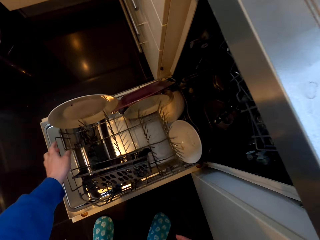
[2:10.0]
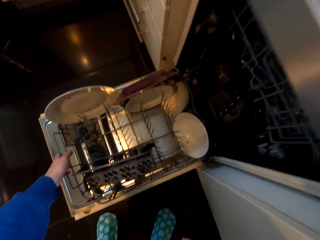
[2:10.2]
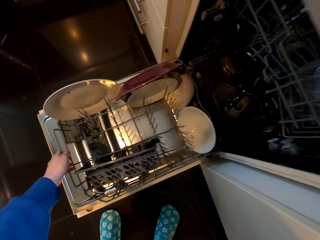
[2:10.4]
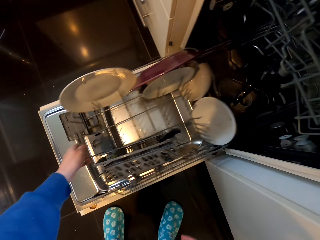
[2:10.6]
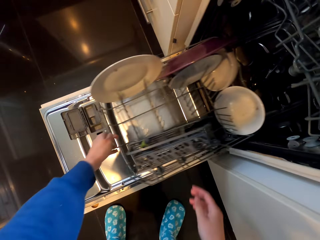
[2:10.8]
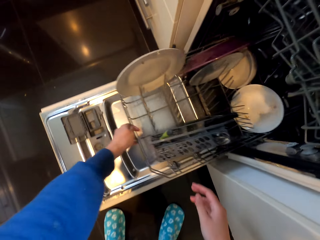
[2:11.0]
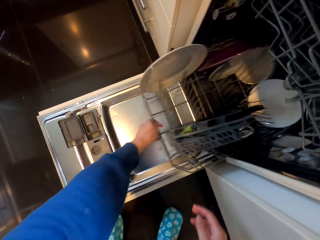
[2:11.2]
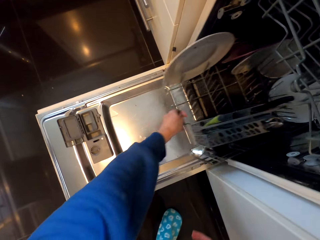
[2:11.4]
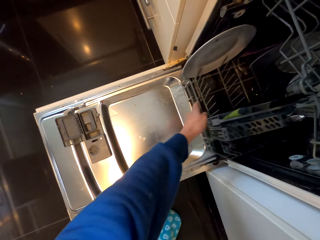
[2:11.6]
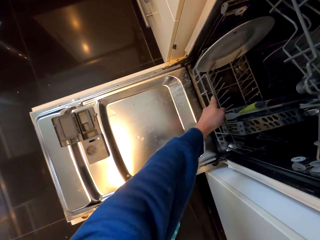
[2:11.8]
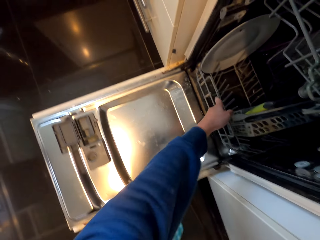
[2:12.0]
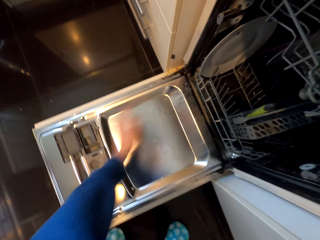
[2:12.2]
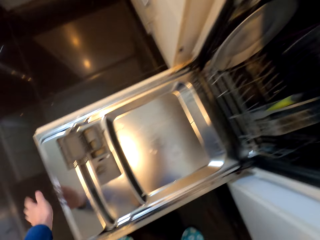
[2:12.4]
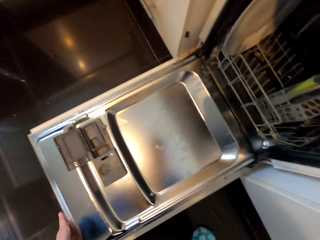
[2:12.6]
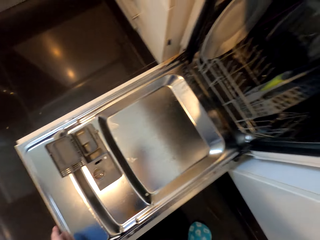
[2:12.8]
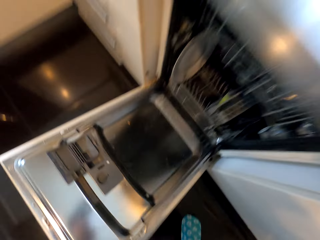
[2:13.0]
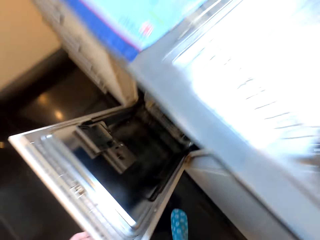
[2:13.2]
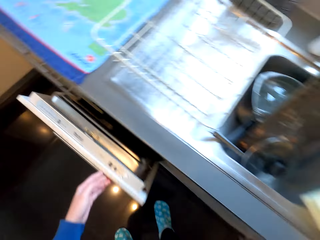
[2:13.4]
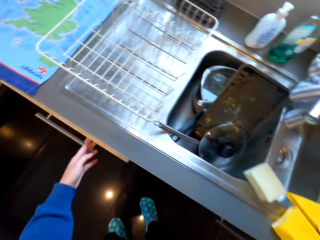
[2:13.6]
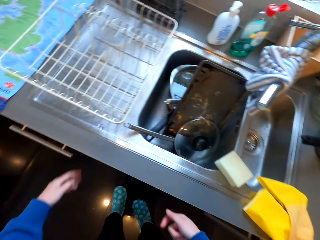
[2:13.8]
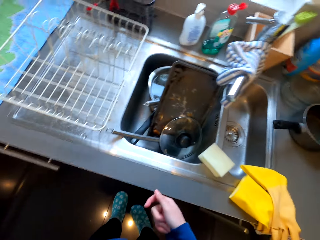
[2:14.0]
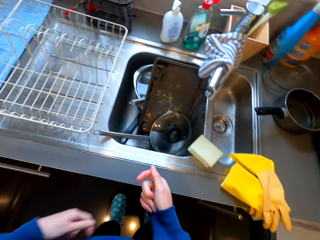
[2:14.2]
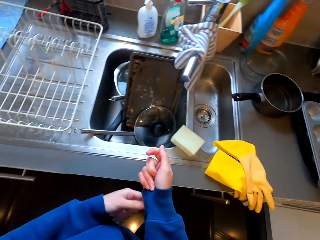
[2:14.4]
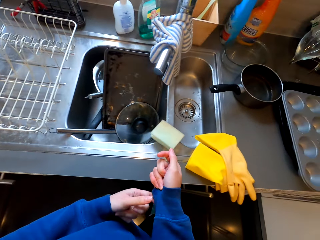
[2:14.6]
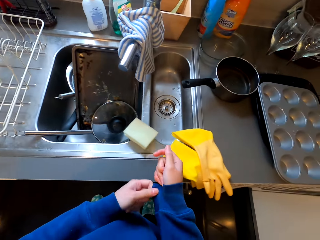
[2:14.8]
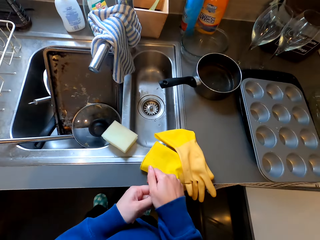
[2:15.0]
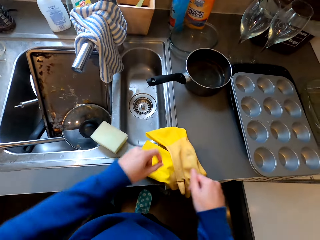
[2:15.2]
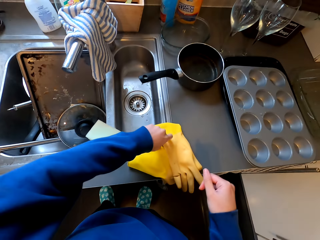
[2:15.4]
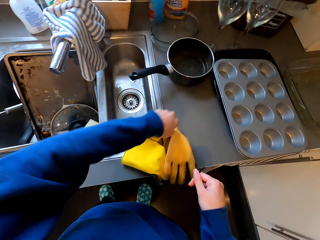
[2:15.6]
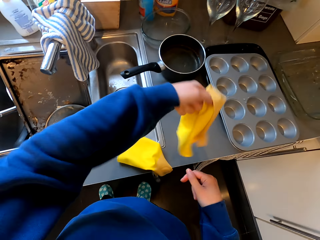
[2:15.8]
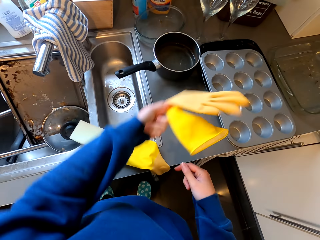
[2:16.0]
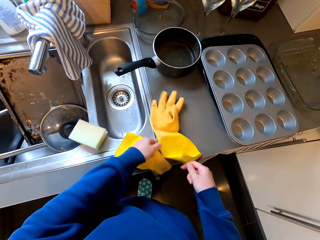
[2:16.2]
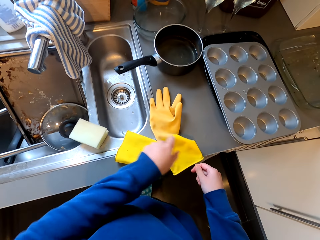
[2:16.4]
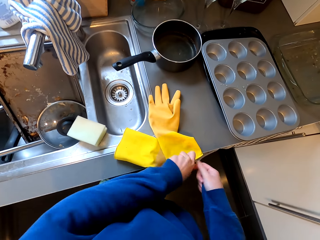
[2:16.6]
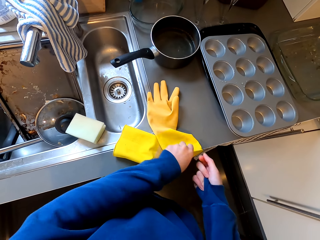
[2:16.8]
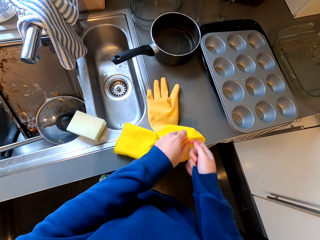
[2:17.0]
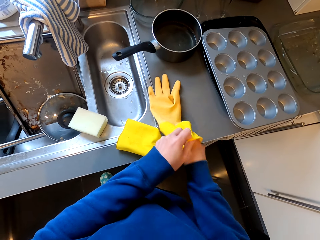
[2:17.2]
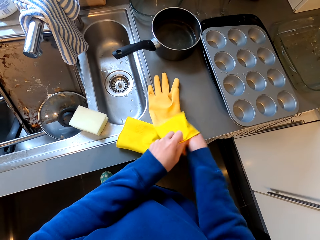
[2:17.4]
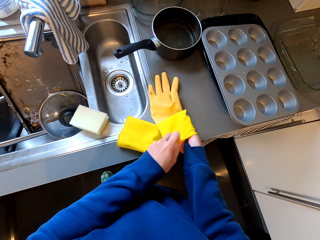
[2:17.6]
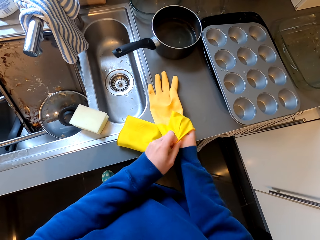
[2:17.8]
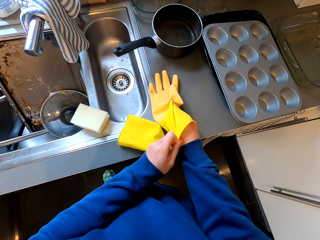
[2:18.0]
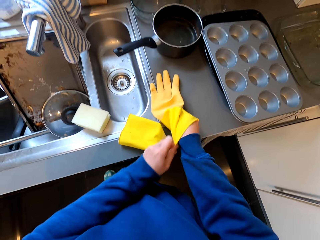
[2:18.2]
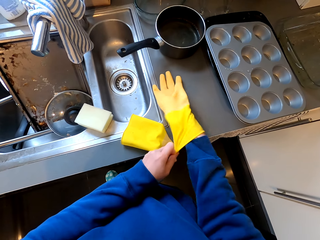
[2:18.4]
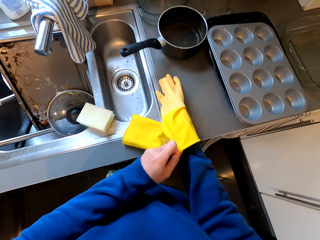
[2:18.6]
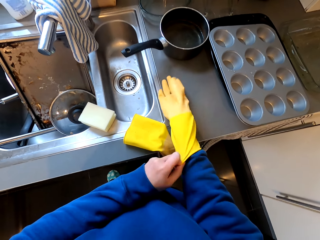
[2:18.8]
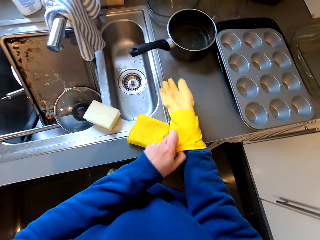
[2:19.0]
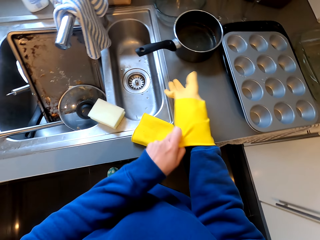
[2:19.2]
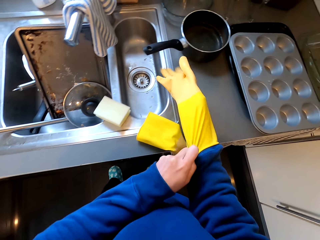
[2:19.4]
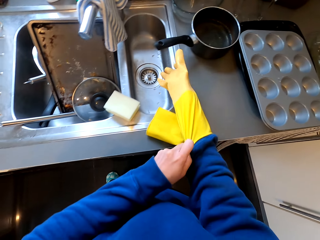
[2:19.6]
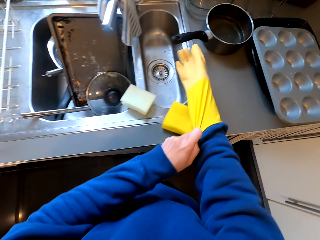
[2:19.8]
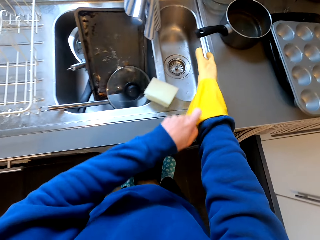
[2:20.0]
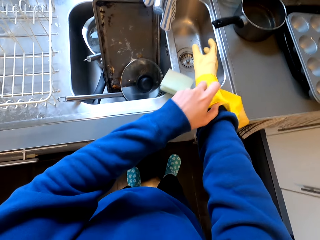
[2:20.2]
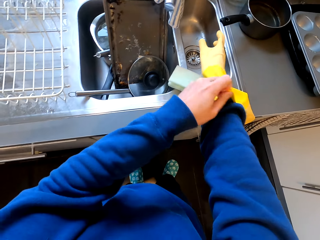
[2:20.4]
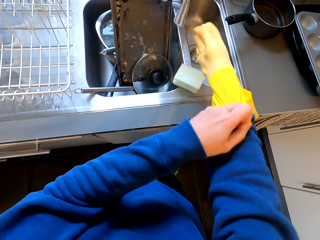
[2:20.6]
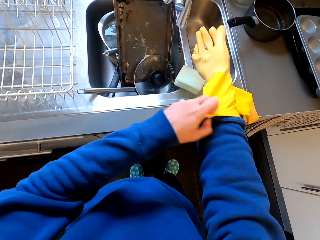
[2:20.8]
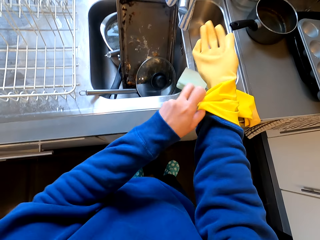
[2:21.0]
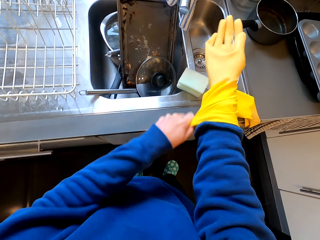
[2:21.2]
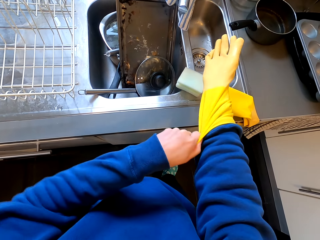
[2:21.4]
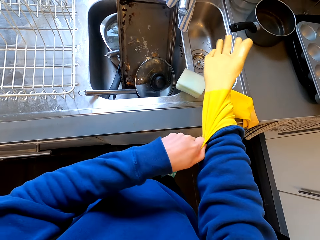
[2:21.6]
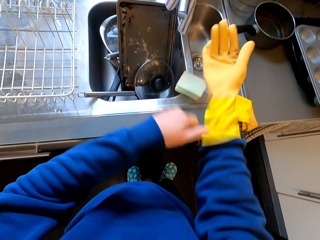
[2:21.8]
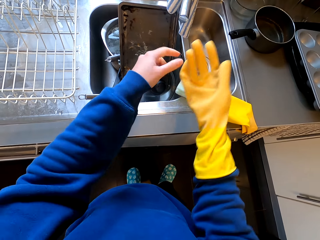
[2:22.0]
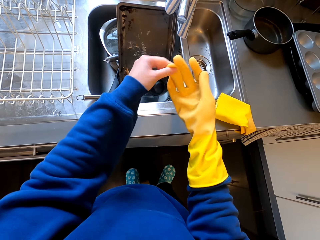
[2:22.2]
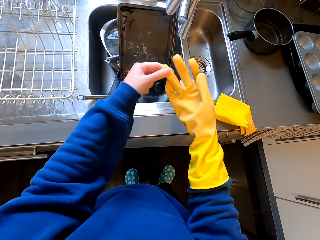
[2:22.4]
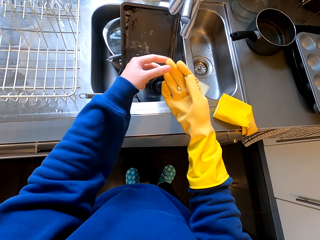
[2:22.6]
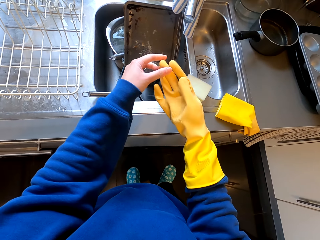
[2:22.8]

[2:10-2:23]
The camera wearer closes the dish cleaner machine. They hold the gloves with the left hand. They pick up the glove from the sink. They put the gloves on the right hand.

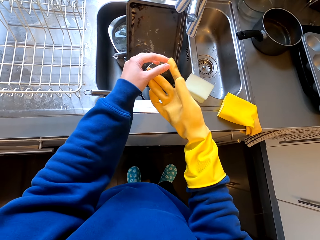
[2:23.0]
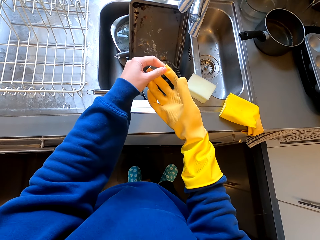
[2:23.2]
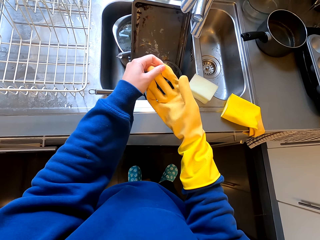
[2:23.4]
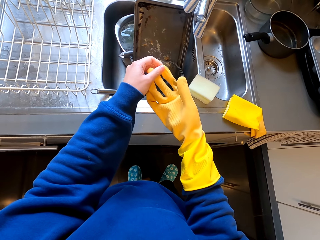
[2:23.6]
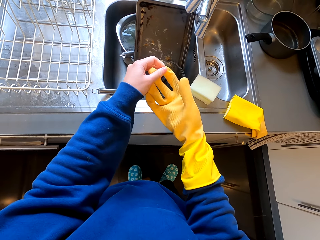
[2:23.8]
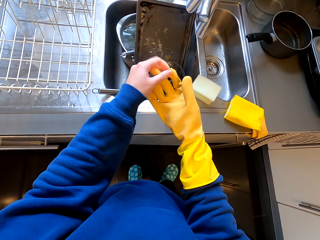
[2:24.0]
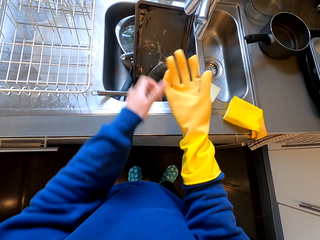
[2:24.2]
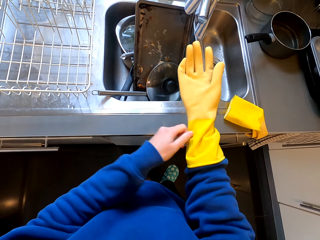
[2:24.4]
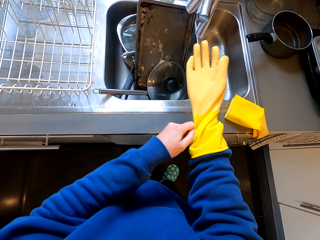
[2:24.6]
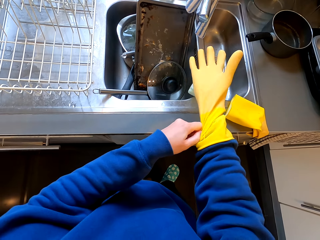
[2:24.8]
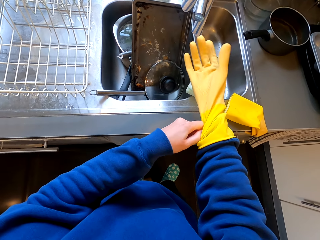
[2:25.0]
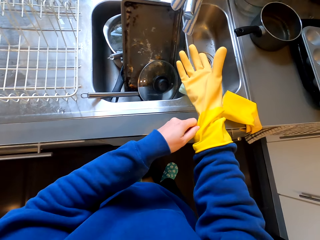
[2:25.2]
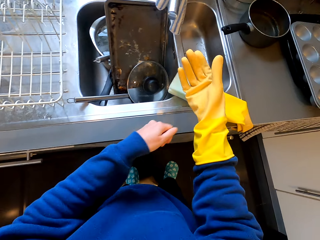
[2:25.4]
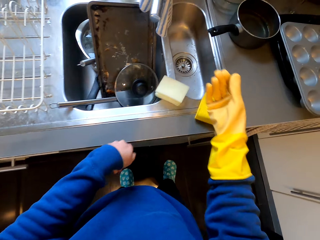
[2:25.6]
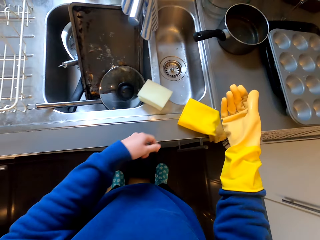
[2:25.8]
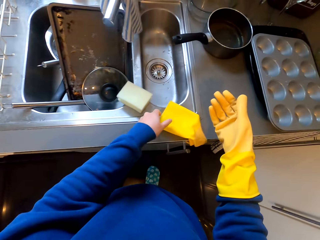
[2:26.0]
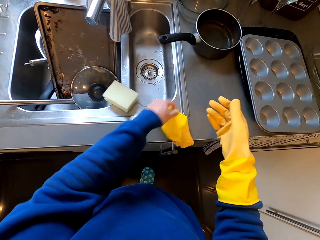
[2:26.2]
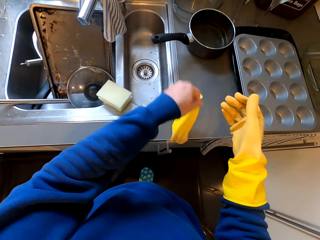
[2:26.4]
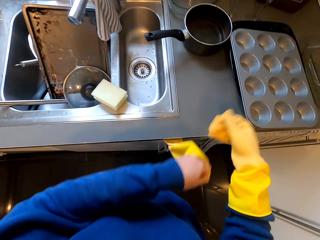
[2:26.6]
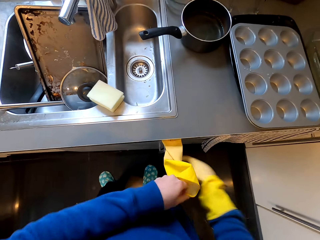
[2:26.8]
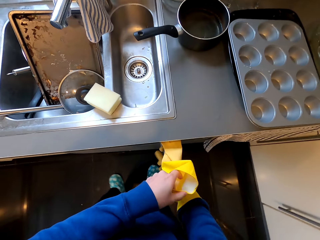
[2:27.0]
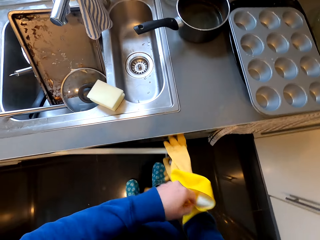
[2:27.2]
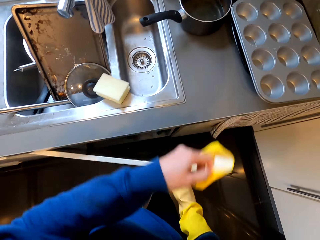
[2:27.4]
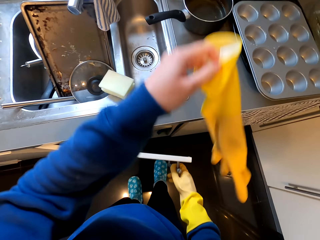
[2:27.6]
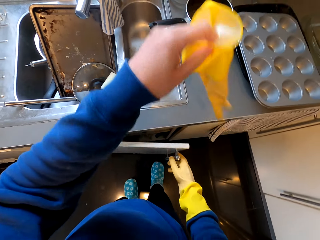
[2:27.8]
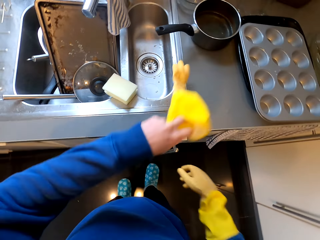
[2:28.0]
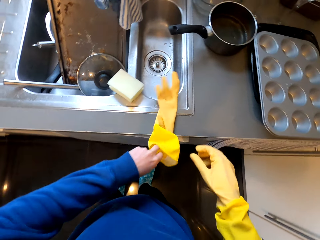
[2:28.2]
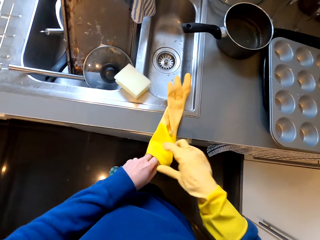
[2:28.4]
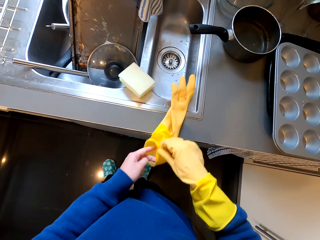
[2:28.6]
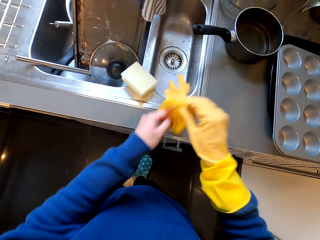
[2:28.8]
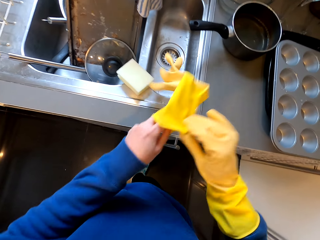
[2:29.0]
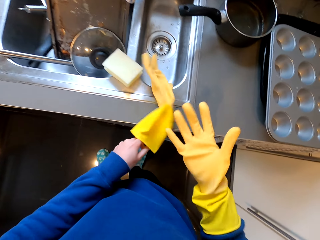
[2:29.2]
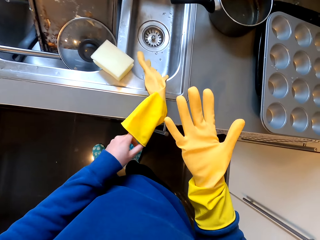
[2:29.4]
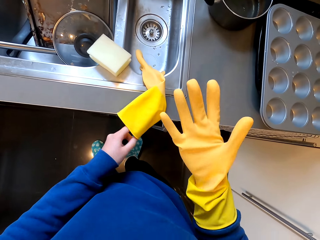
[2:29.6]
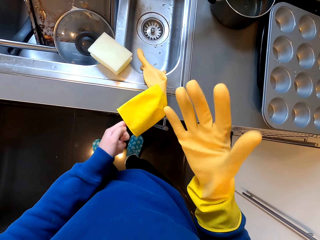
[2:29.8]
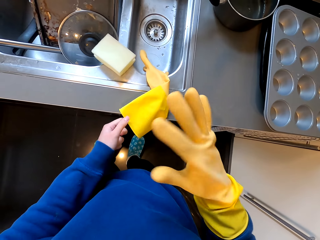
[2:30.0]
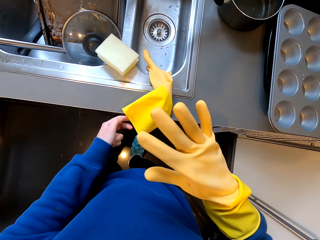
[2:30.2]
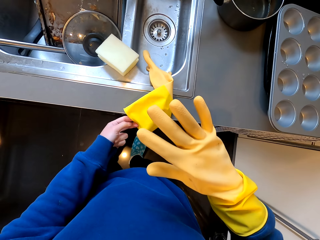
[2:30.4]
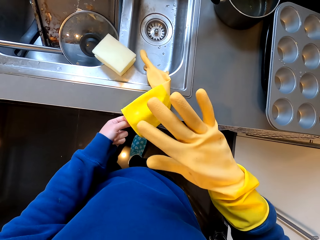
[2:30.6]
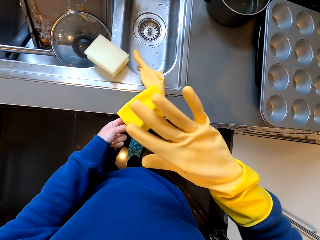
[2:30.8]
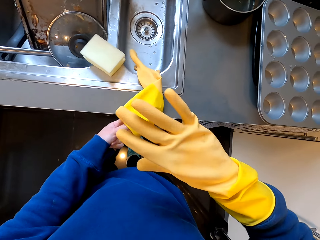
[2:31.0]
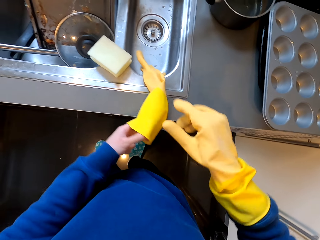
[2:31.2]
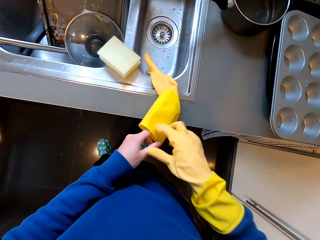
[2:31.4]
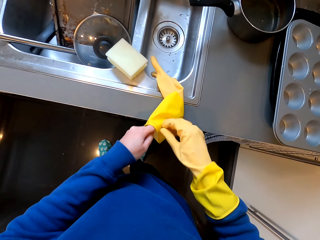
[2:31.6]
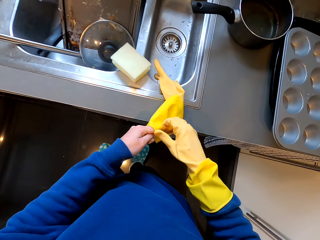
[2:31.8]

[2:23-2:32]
The camera wearer picks up another glove from the sink. They open the dish cleaner machine with the right hand. They stare at the glove in the right hand.
